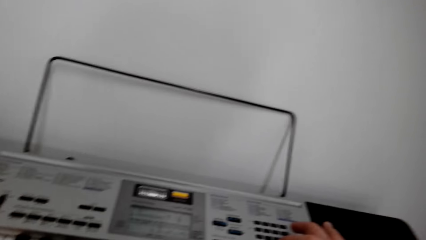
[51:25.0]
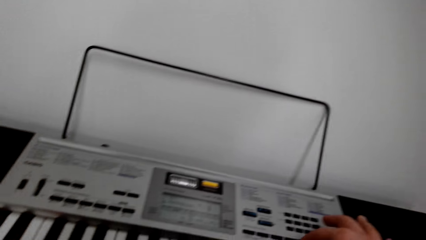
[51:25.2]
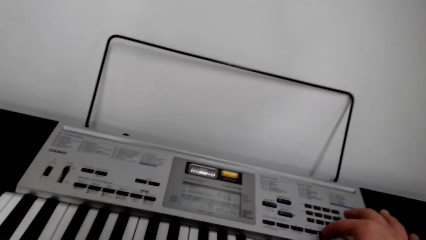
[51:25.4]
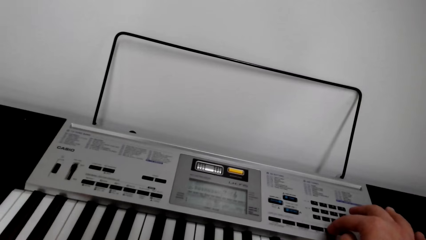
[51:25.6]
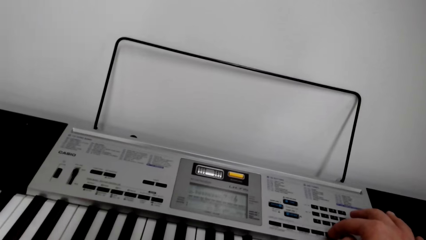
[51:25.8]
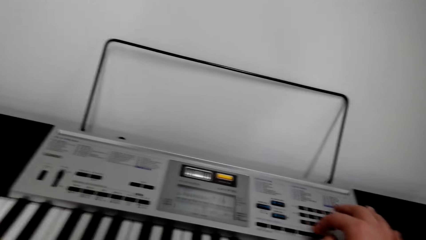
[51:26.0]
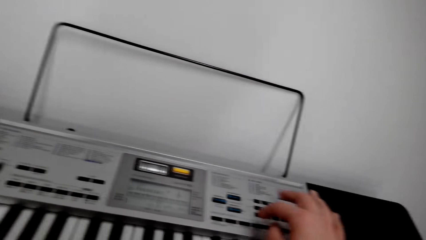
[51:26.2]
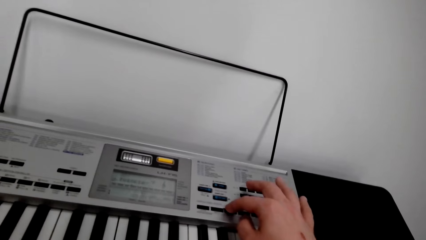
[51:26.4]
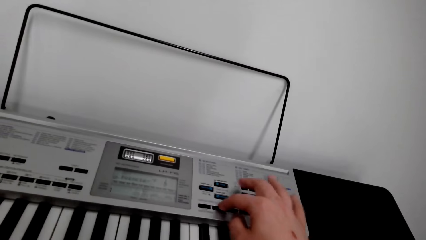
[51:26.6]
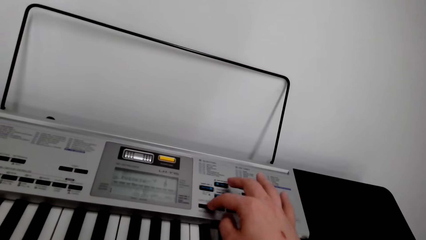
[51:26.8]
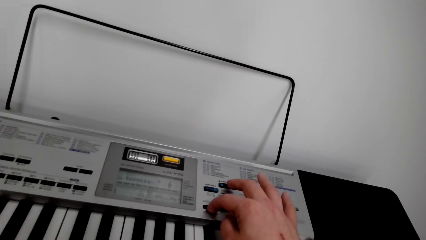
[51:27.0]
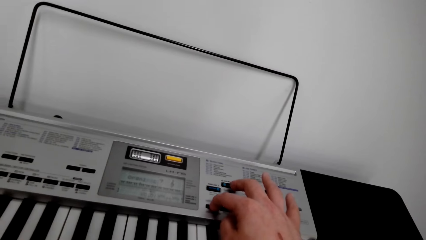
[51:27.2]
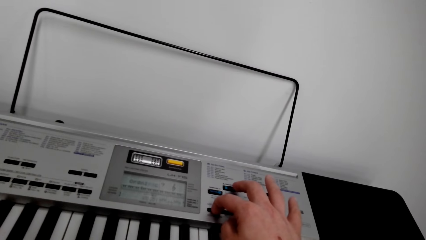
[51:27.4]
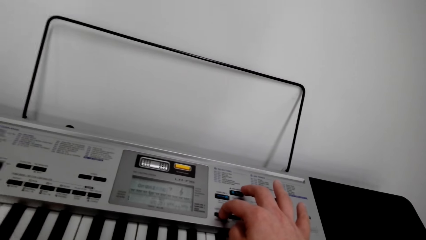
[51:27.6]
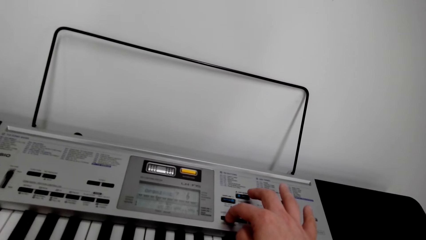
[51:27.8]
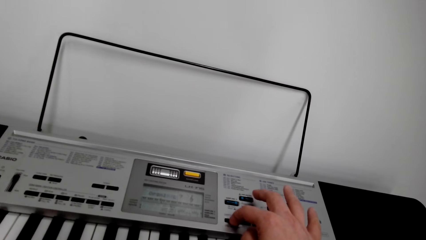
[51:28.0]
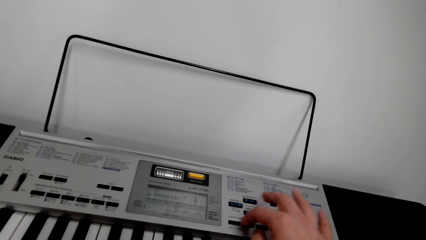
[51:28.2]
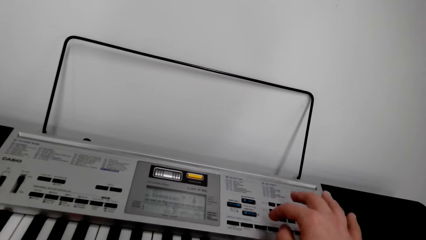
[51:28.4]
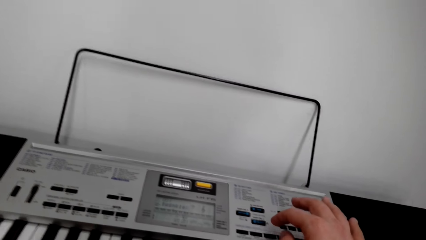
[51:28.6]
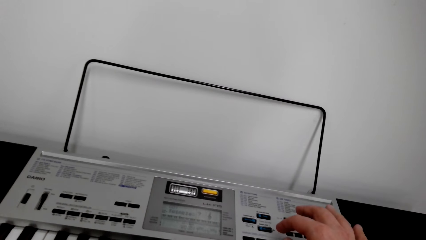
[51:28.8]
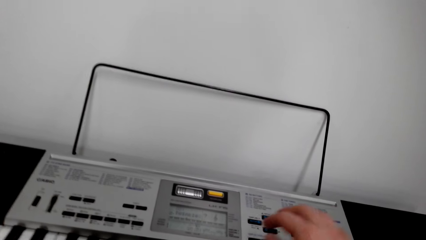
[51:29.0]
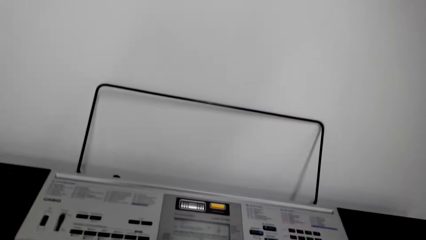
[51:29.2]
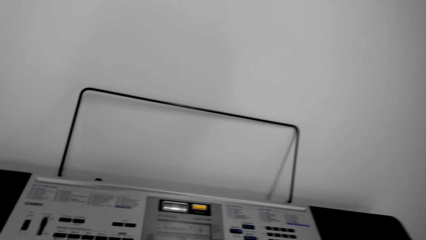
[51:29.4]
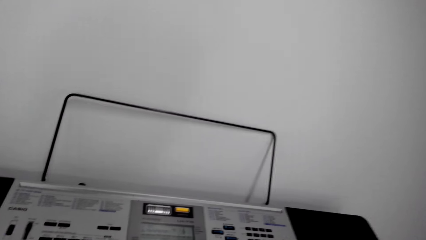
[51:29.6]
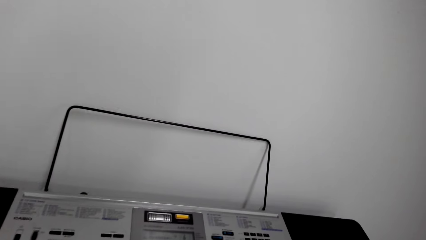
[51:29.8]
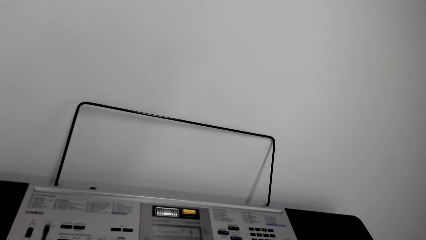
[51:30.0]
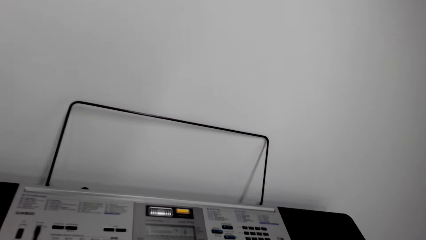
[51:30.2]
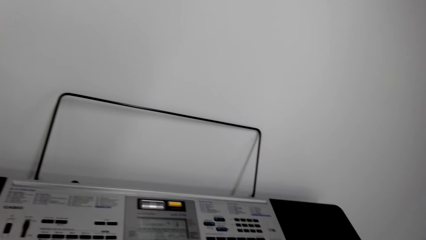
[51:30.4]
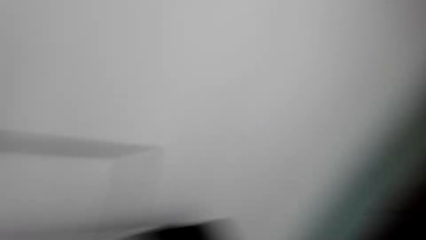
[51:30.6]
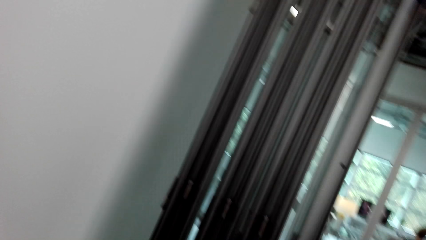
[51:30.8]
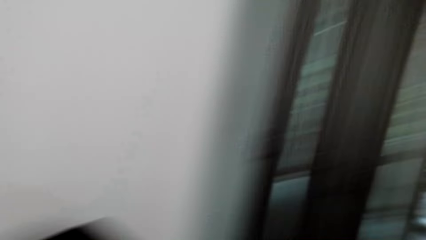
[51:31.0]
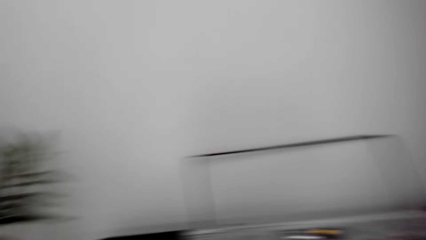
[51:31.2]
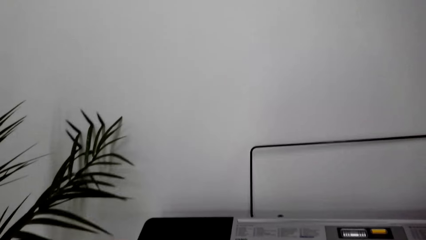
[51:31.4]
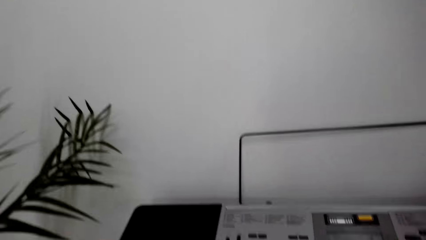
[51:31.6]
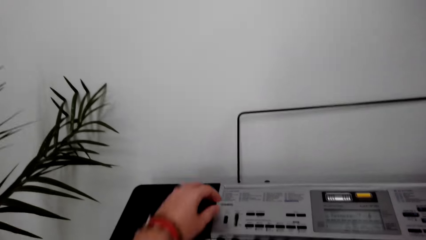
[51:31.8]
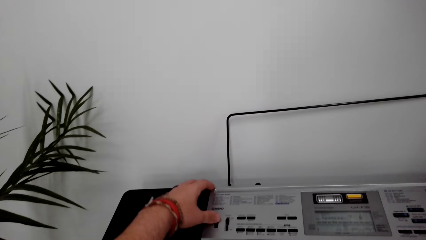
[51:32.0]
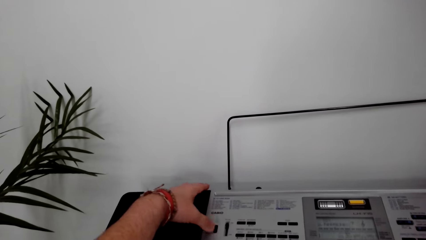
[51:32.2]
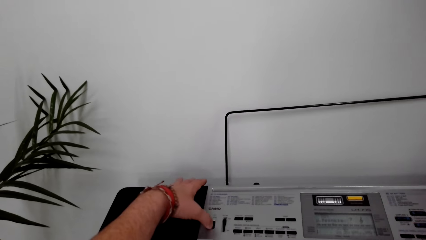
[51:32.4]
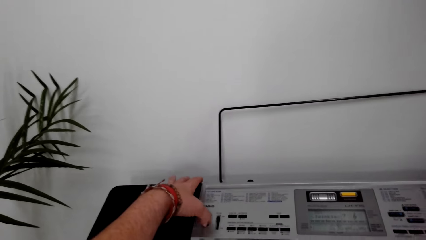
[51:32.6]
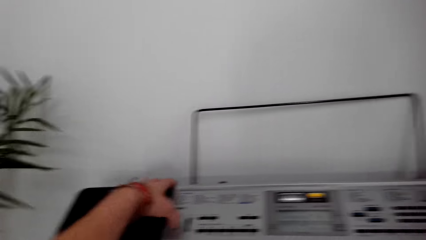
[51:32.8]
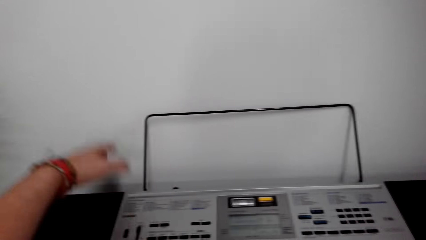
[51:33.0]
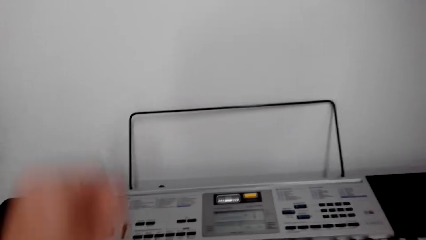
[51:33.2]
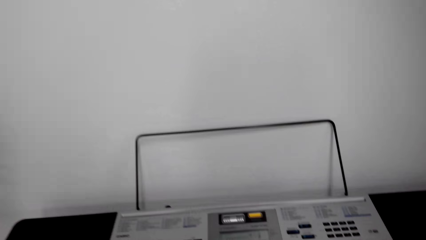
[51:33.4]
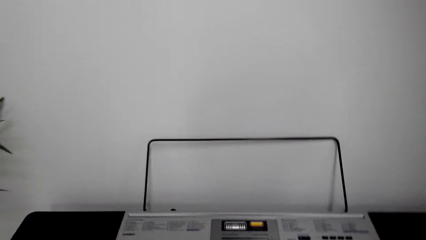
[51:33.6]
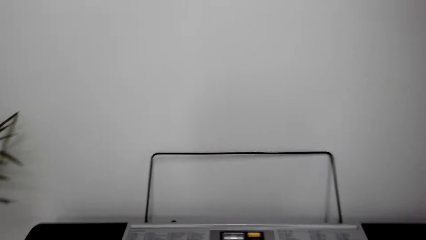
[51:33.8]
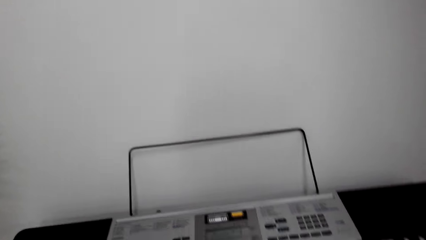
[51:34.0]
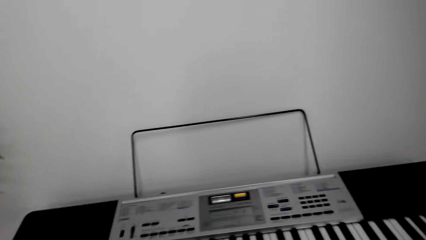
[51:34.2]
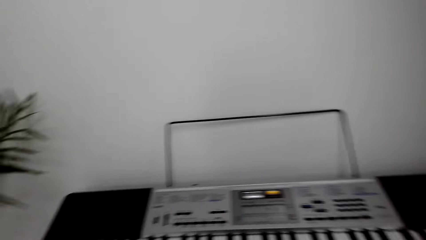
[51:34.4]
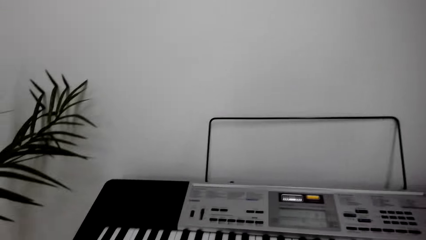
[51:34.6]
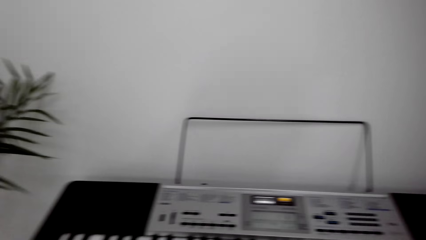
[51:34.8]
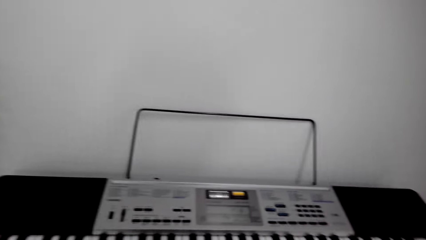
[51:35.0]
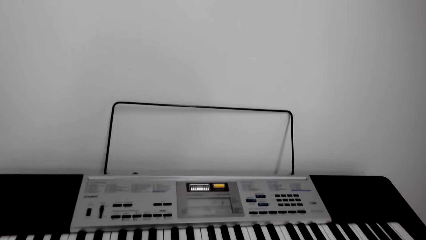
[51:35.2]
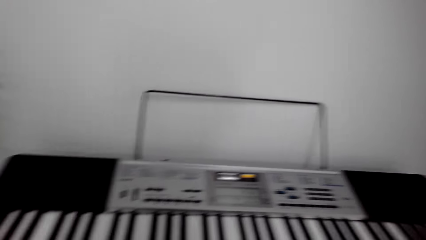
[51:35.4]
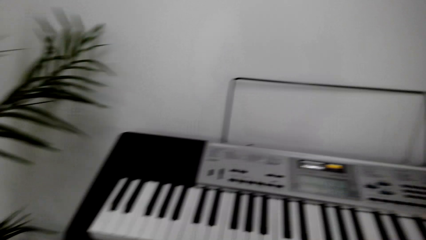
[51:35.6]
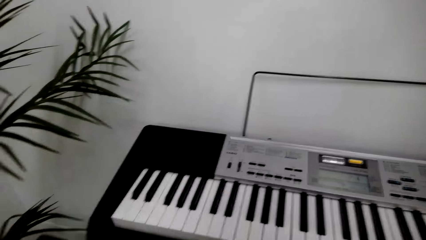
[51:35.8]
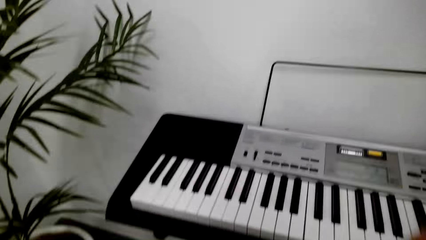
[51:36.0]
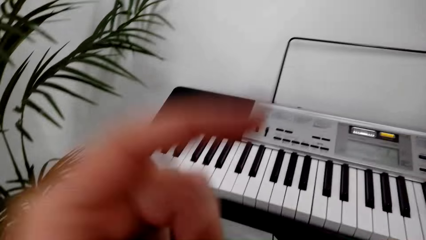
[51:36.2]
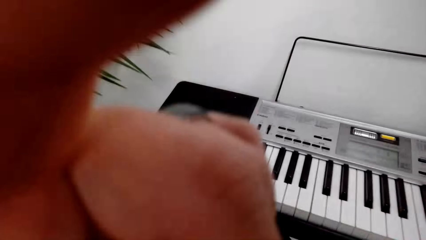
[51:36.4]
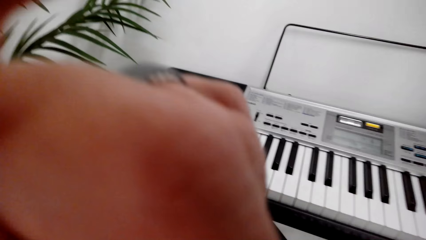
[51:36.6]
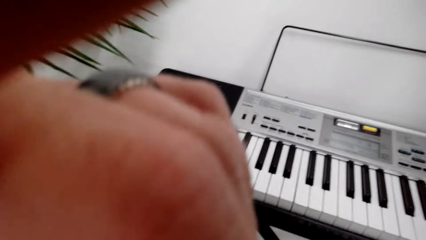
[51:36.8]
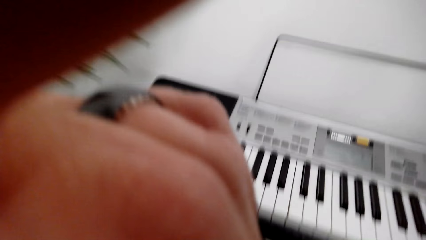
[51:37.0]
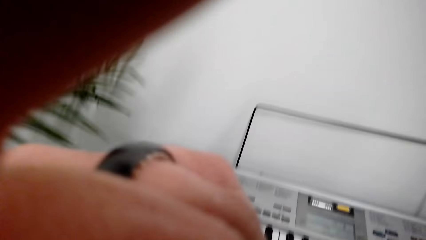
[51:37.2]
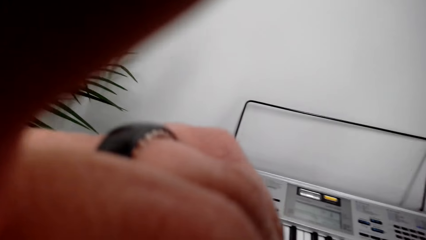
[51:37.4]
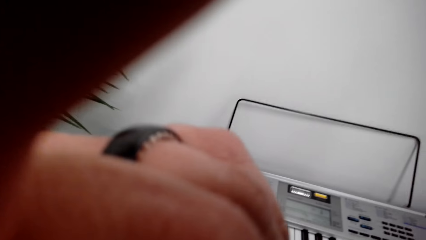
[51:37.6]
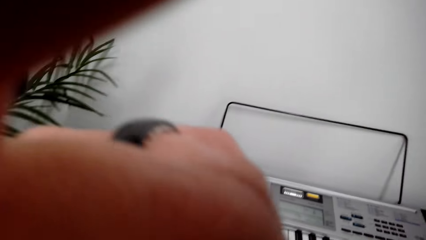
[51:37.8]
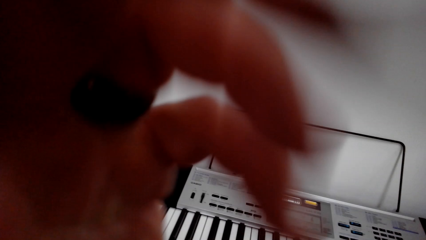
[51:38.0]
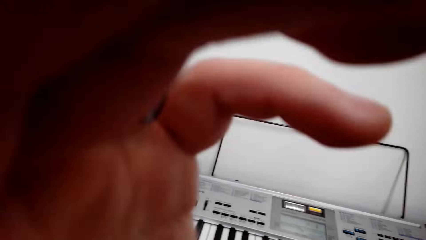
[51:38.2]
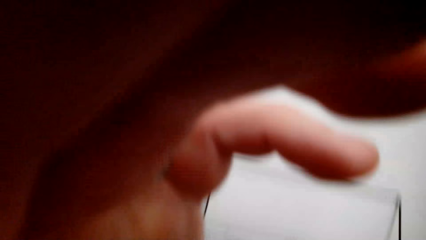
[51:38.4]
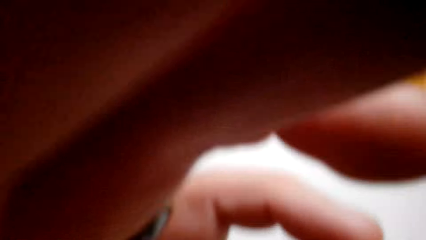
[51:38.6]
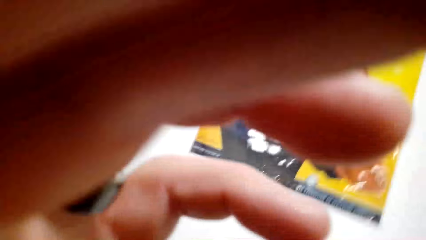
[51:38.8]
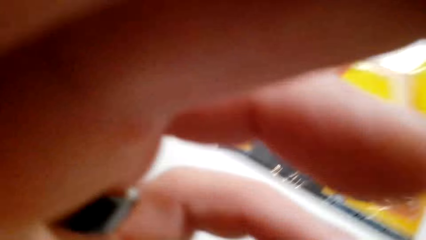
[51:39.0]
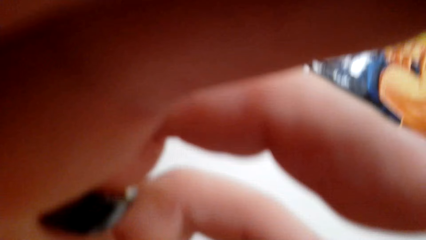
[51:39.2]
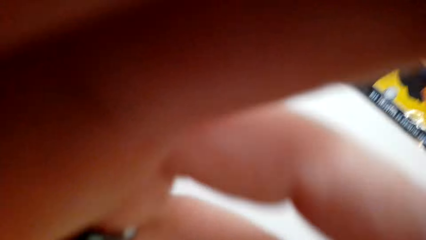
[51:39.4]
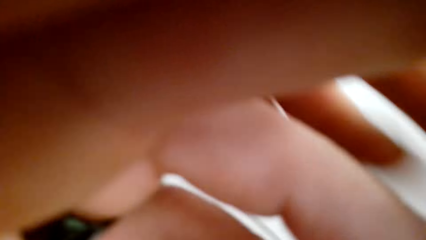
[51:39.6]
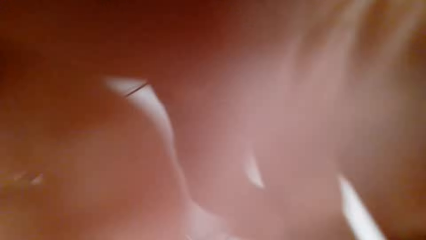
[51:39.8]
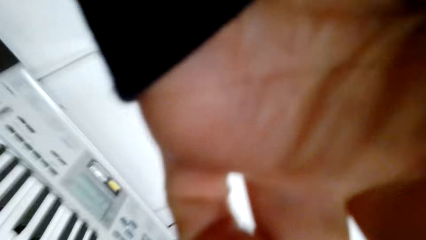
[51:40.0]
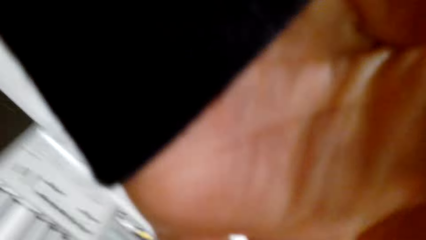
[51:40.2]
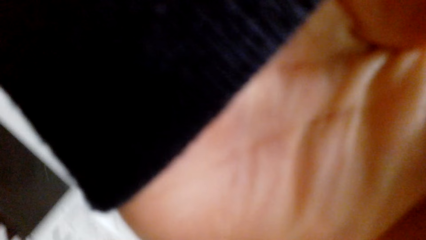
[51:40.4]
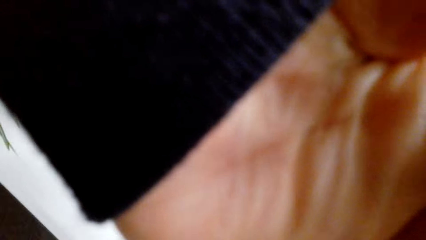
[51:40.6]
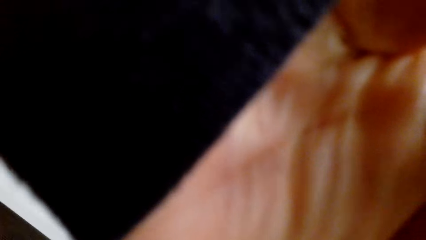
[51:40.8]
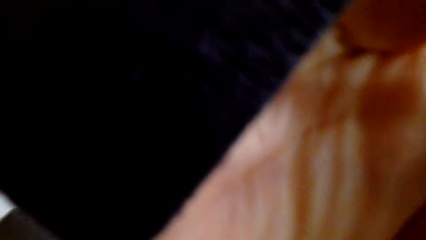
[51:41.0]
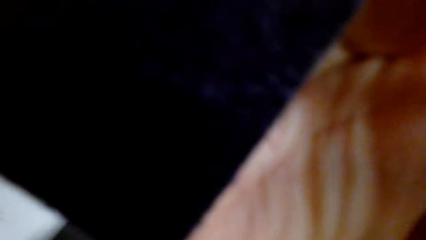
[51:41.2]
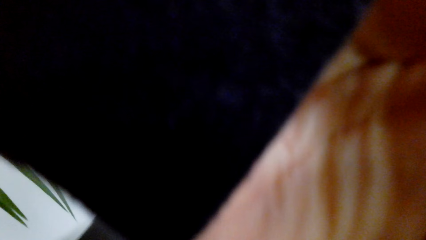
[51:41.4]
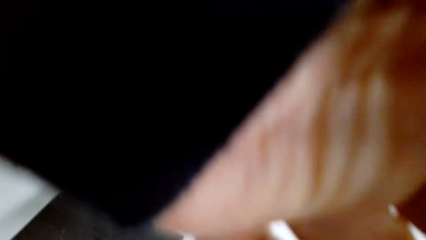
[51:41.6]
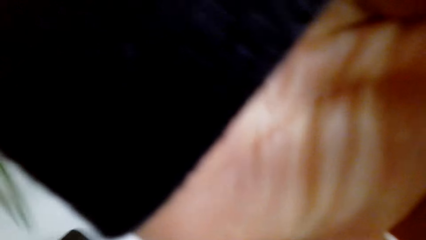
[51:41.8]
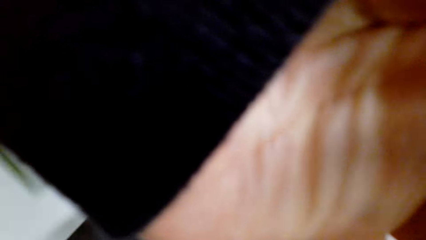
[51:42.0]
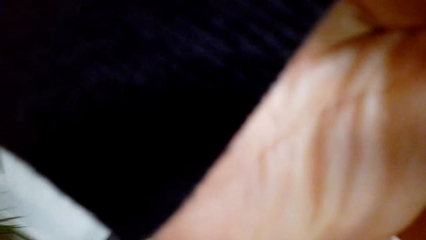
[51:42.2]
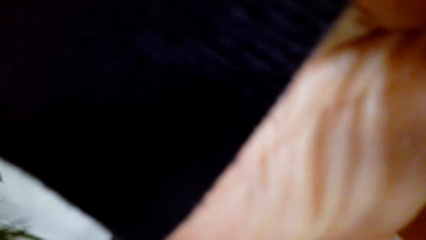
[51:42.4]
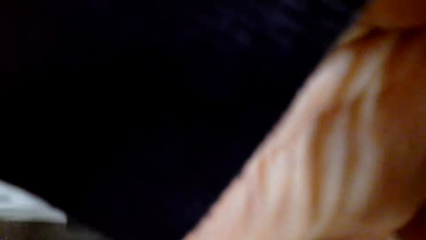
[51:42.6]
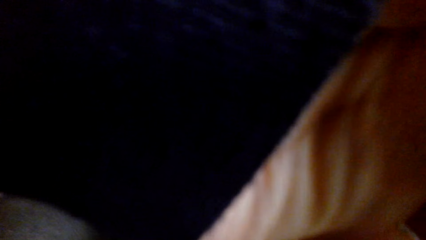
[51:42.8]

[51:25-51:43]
The camera wearer presses buttons on a piano. He looks around. He presses buttons on the piano. He removes his camera. He picks up the camera.
